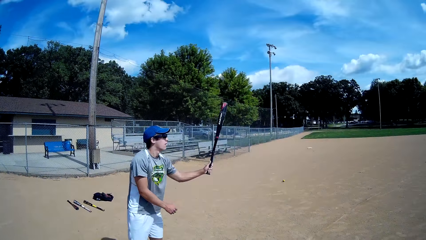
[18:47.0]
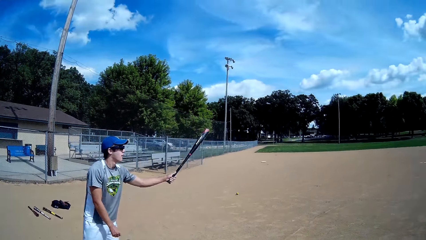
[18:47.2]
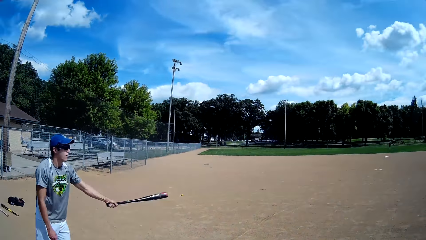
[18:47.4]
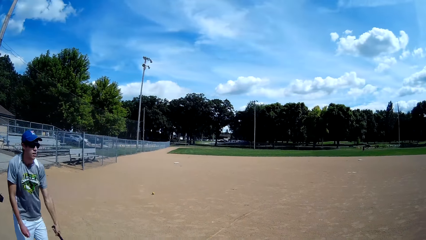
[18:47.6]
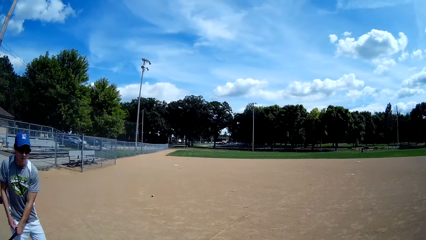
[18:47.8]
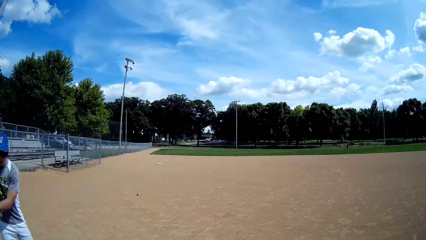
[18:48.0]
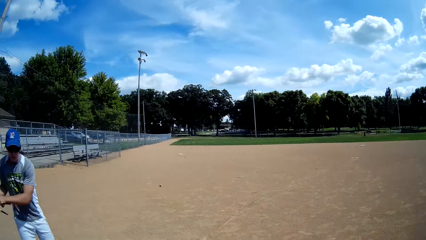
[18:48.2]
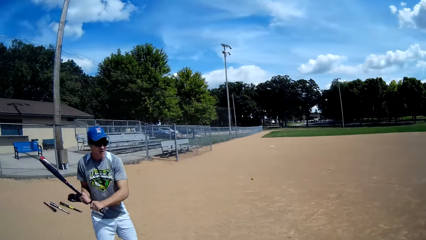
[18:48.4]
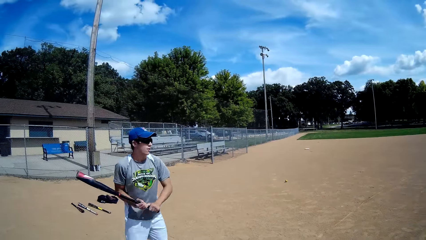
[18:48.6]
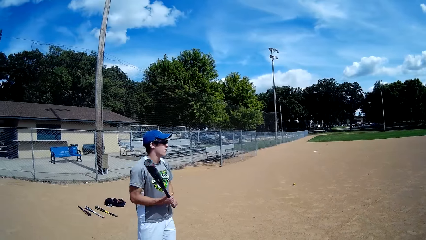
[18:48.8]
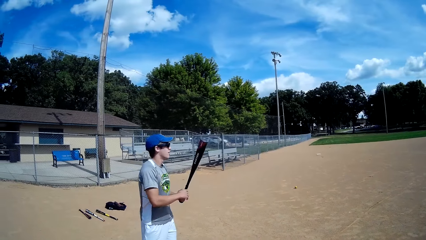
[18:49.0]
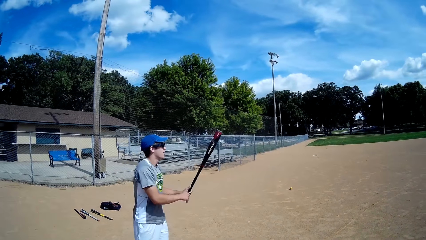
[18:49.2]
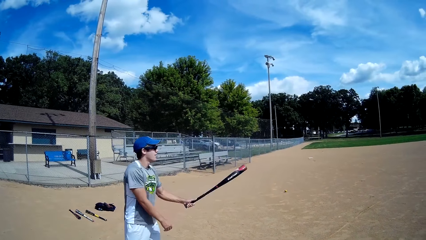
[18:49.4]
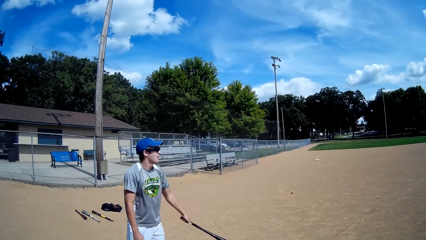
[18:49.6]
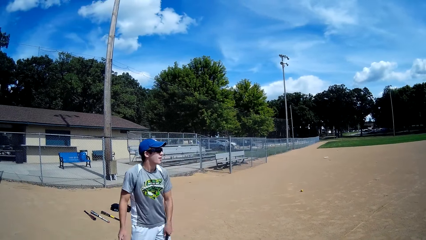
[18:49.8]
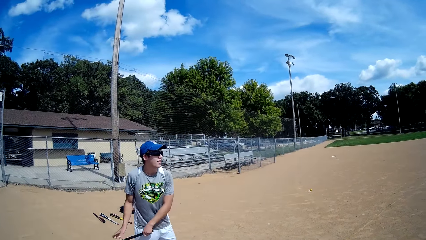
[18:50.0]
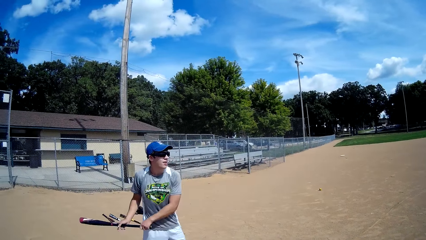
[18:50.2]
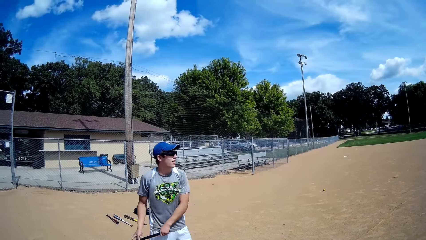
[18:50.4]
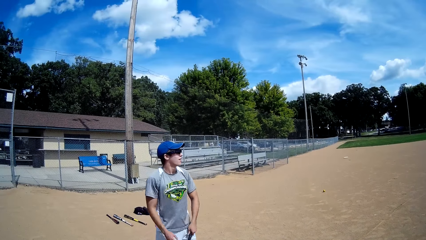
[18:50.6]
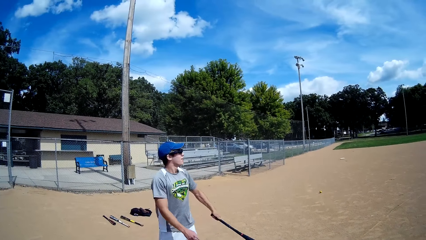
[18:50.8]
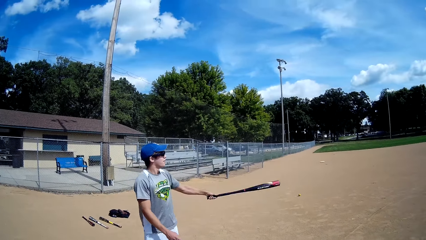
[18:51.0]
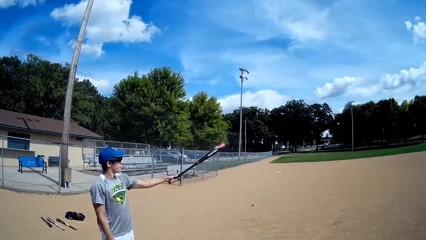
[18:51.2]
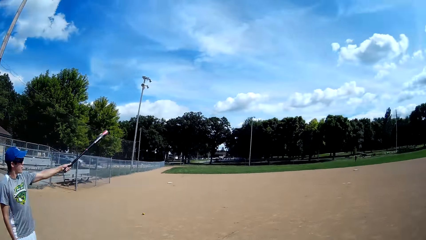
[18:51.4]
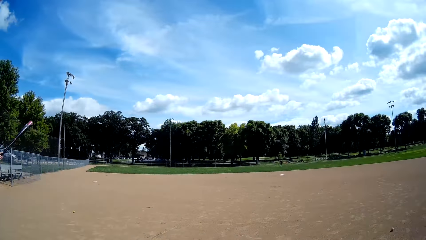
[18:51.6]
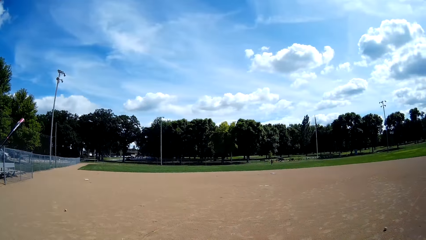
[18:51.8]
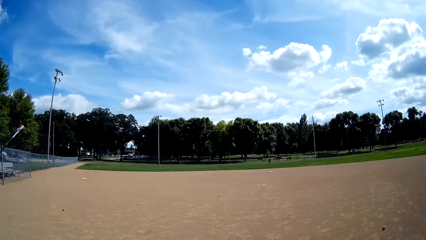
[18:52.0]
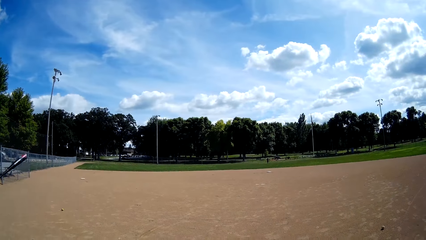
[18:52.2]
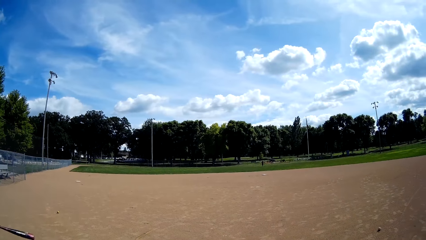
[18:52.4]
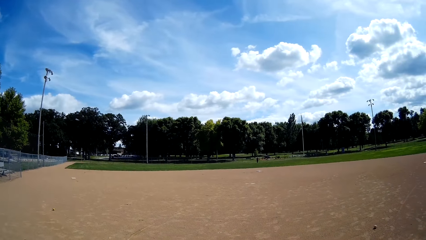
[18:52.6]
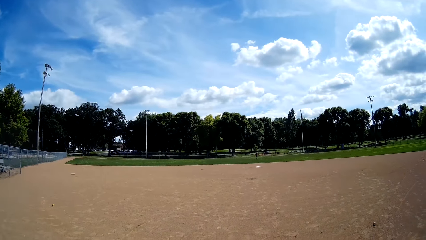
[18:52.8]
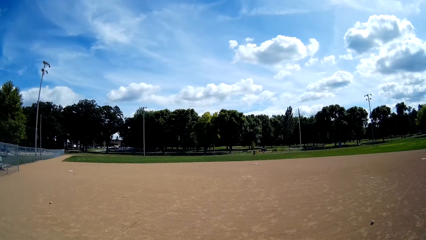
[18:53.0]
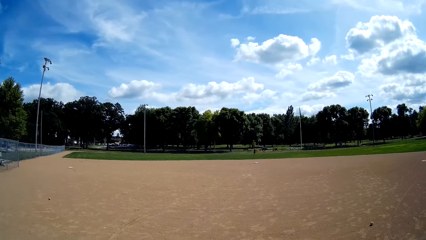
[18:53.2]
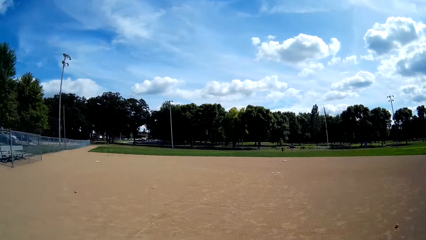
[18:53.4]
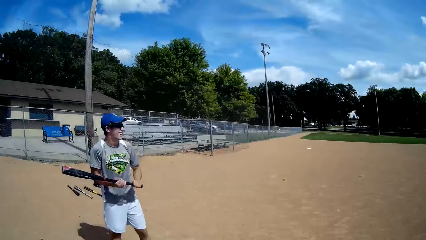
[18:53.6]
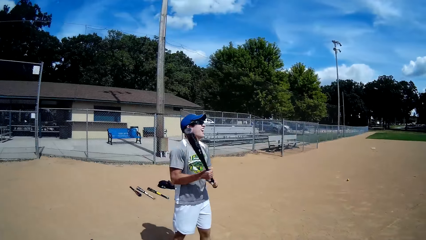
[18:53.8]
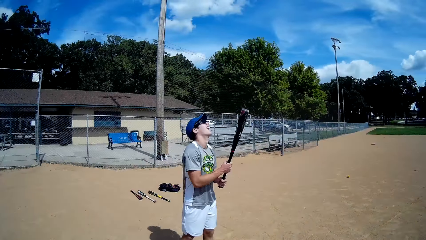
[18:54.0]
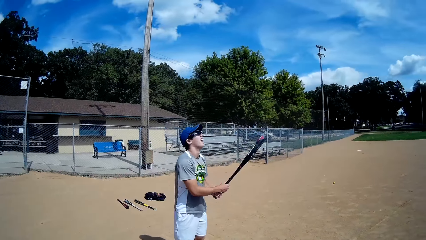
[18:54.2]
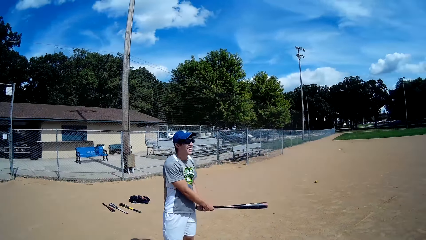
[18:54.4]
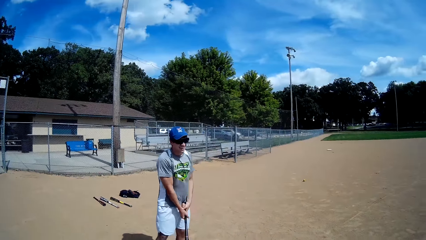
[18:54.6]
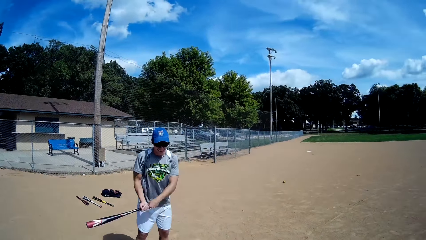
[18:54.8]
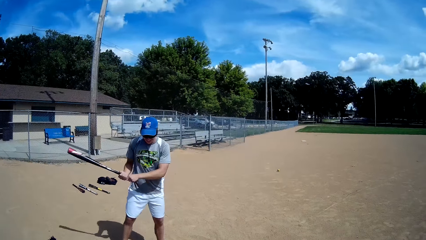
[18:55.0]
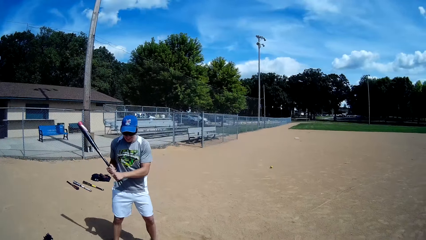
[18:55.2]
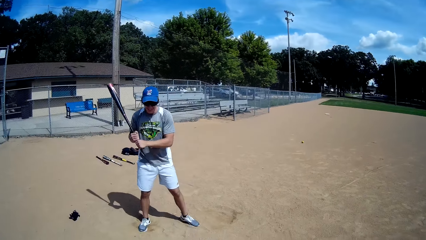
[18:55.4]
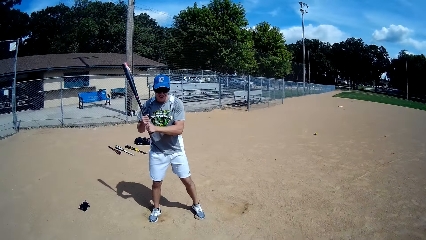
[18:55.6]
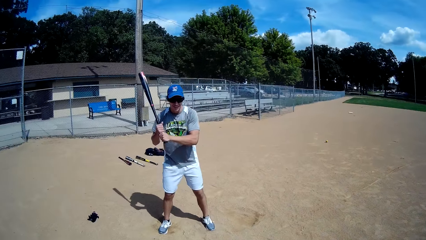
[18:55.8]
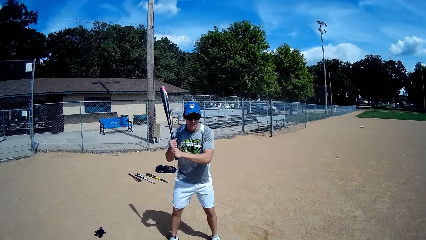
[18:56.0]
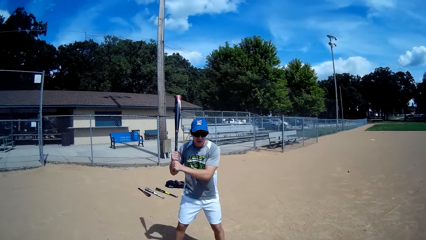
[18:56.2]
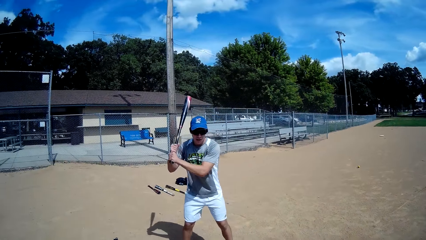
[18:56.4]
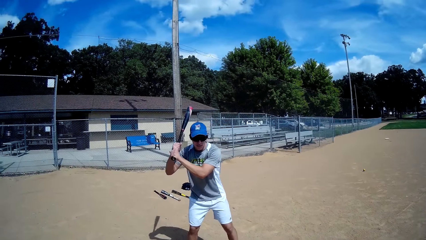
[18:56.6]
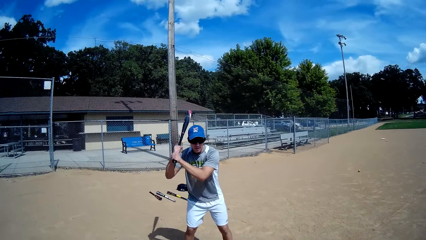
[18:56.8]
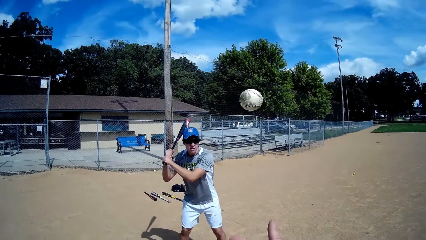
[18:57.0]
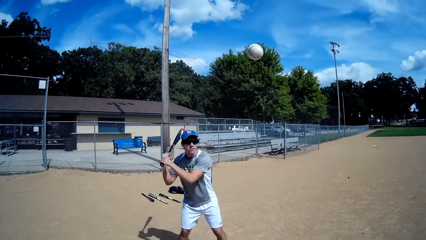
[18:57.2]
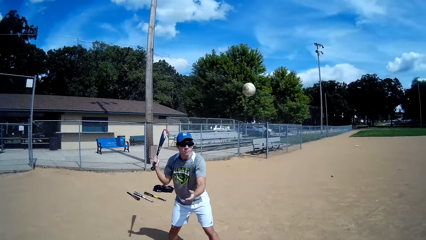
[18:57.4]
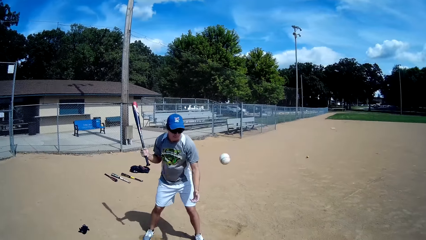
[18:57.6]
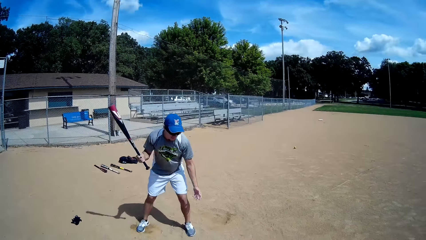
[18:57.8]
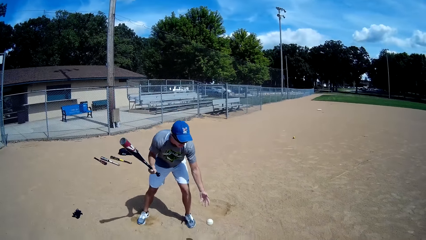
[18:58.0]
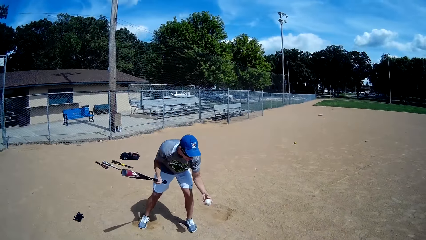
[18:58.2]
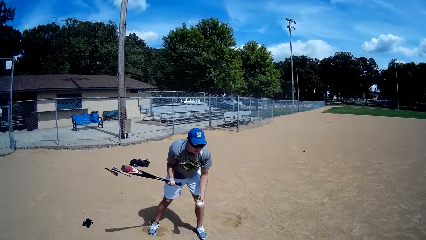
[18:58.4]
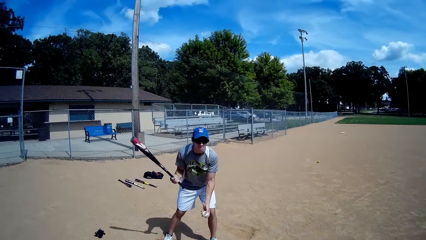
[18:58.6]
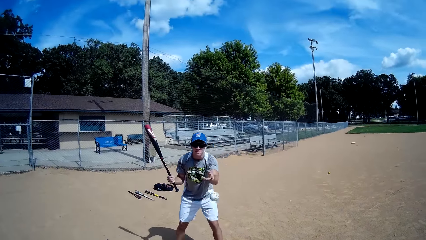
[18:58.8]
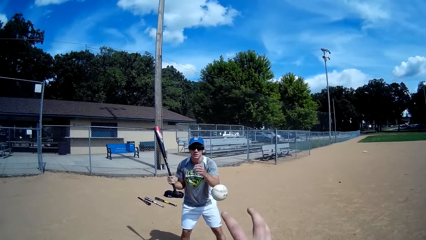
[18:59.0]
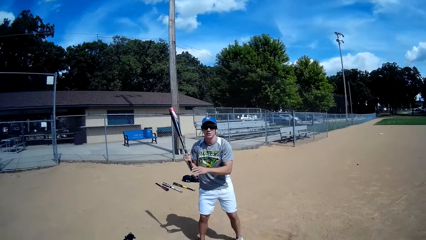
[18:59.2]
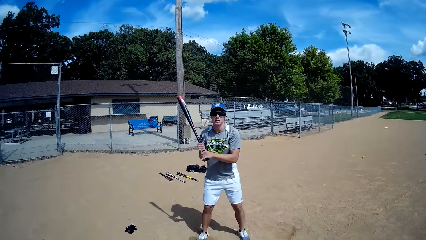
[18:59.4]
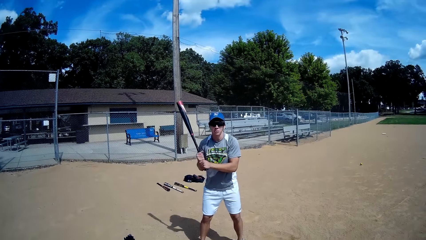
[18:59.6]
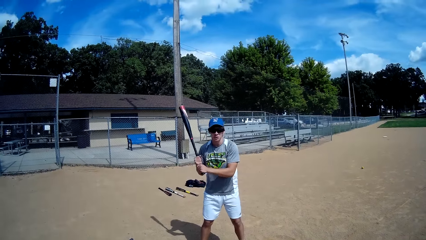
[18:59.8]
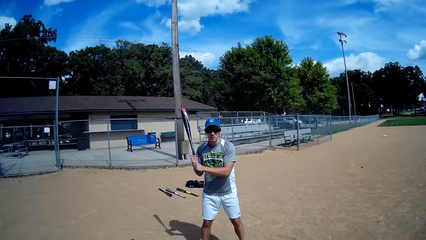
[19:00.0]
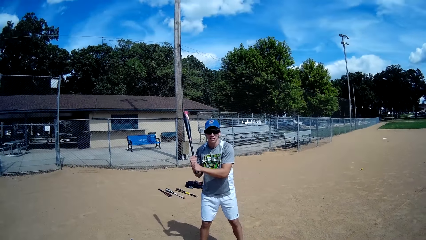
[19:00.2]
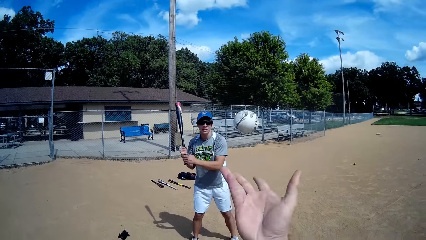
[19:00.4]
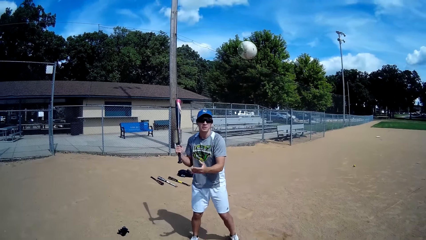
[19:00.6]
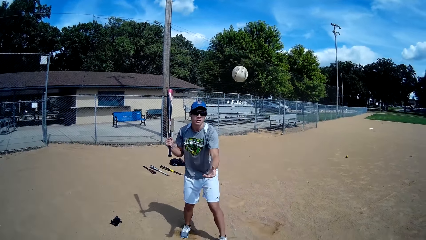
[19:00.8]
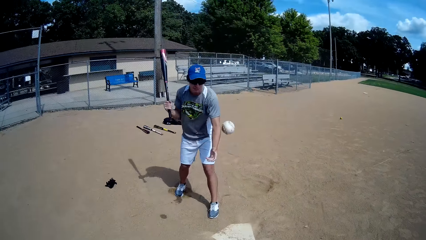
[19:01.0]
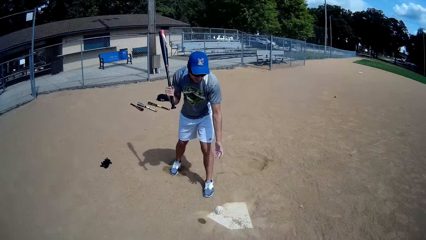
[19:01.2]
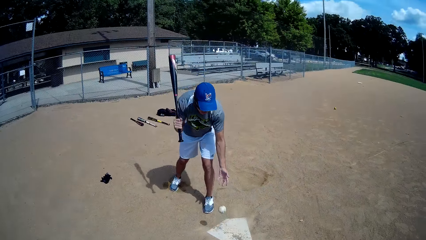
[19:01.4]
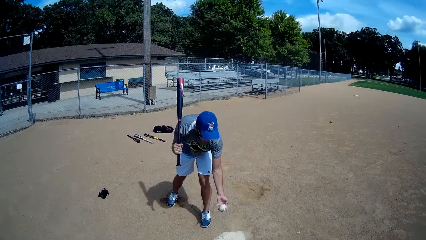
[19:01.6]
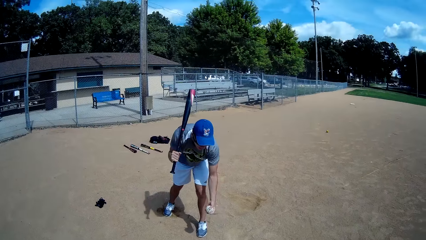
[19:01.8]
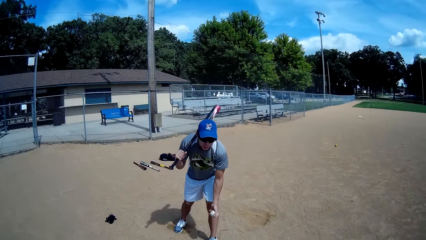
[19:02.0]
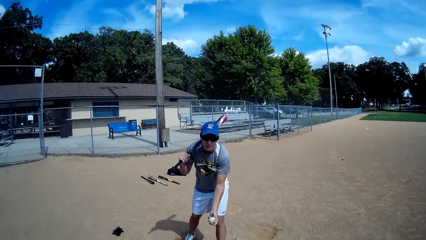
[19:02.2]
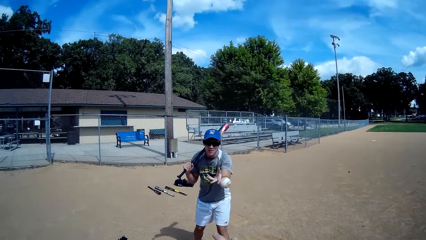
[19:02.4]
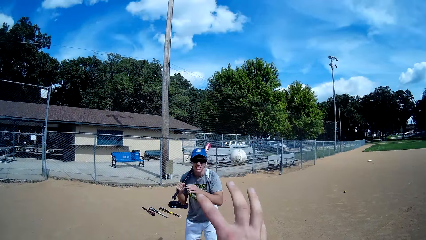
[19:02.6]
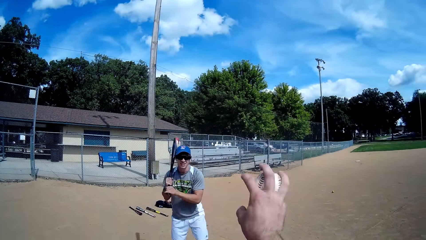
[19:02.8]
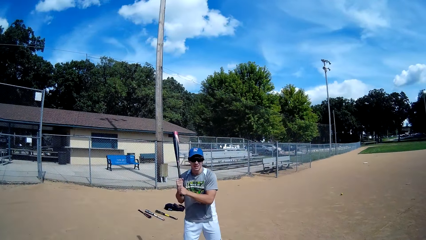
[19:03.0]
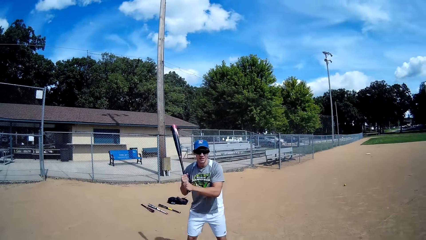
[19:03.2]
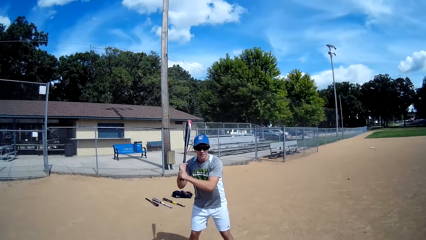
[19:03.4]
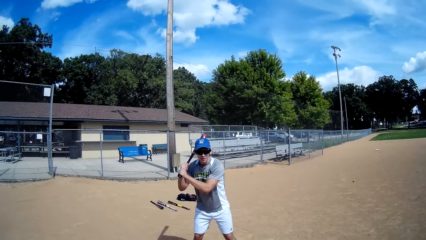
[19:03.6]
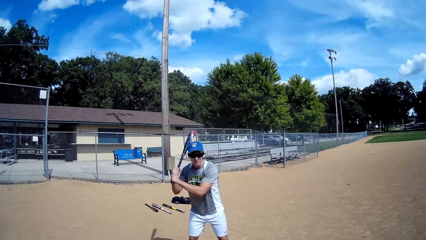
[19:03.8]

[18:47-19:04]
The man swings the baseball bat in his hands and holds the bat high. The camera wearer throws a ball towards the man. The ball bounces in front of the man. The man picks up the ball, holds the ball with his left hand, and throws the ball towards the camera wearer with his left hand. The camera wearer catches the ball with his right hand. He throws the ball towards the man with his right hand. The ball bounces in front of the man. The man picks up the ball, holds the ball with his left hand, and throws the ball towards the camera wearer with his left hand. The camera wearer catches the ball with his right hand.
